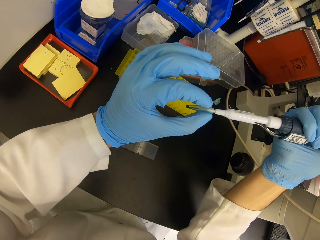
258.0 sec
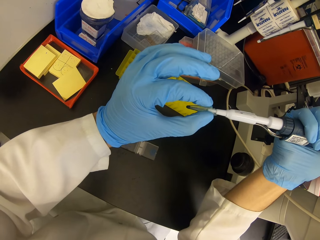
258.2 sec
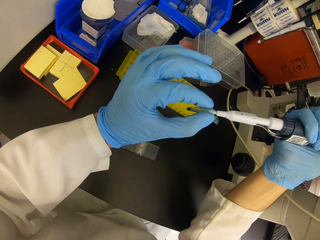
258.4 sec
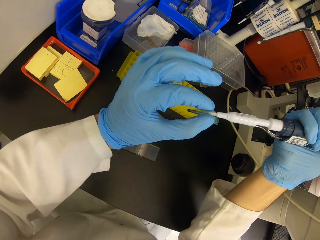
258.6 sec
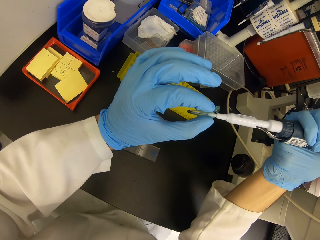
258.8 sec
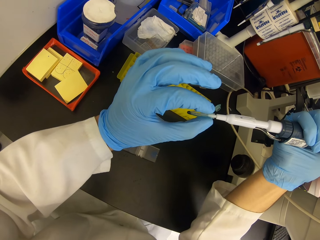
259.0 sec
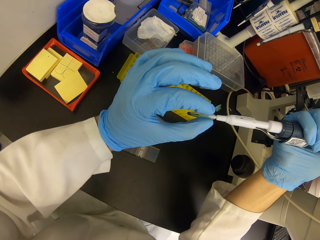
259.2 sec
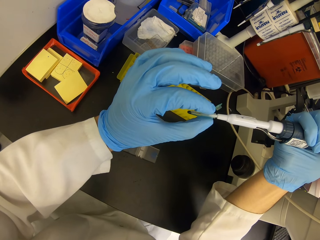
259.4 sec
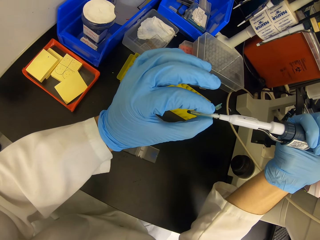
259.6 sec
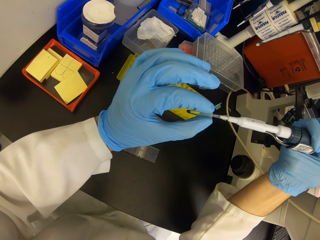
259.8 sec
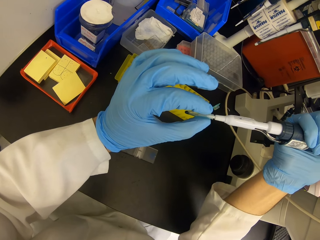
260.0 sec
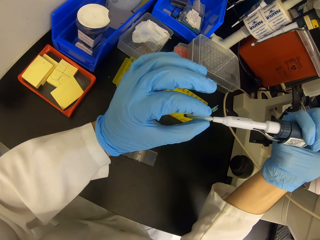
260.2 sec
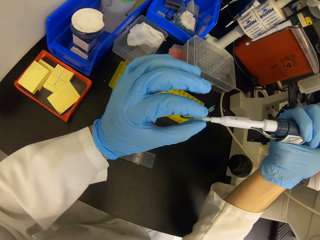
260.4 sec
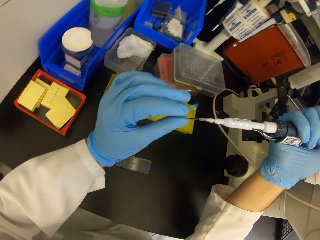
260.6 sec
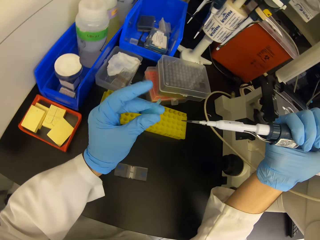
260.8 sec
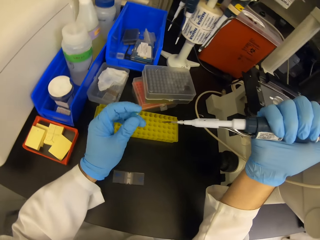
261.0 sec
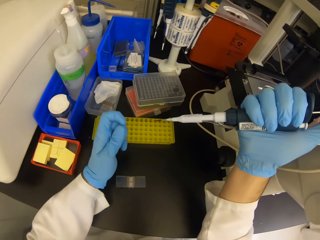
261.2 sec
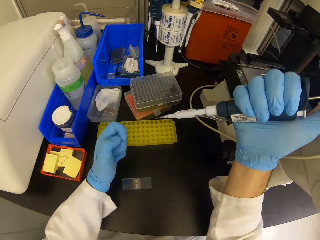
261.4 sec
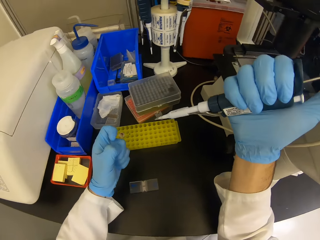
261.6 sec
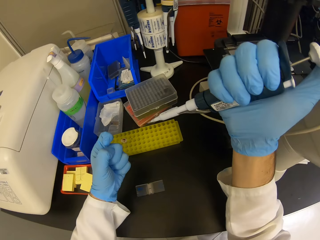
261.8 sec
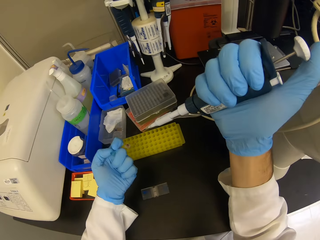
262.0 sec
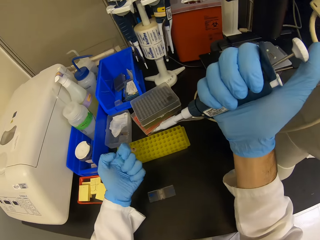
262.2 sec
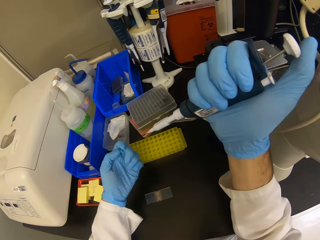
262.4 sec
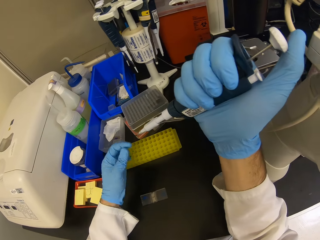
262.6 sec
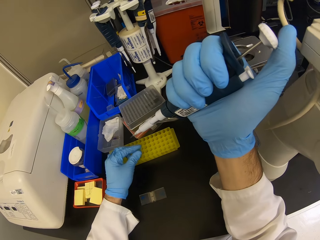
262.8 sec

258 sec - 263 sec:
The camera wearer measures solutions. They close the test-tube.

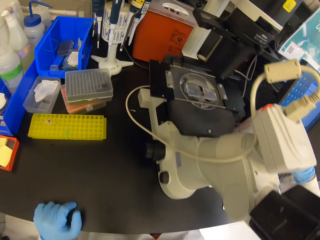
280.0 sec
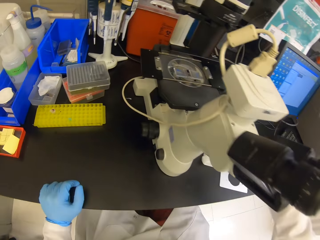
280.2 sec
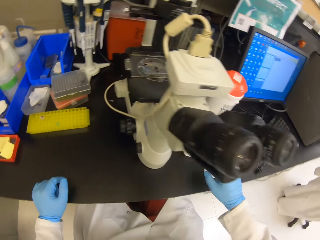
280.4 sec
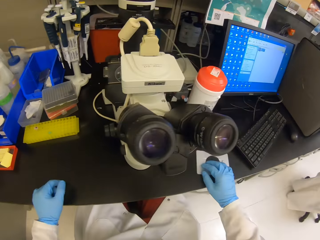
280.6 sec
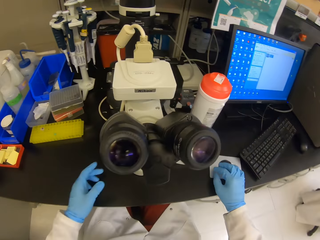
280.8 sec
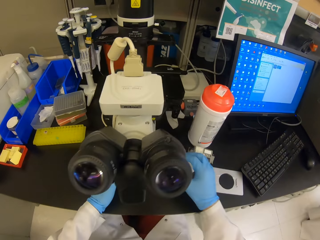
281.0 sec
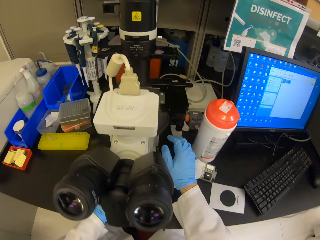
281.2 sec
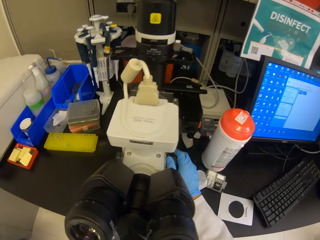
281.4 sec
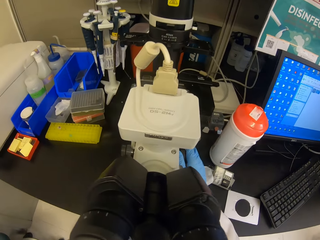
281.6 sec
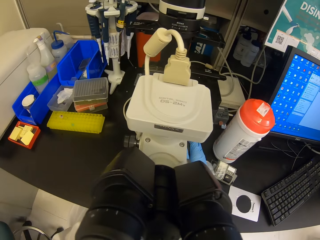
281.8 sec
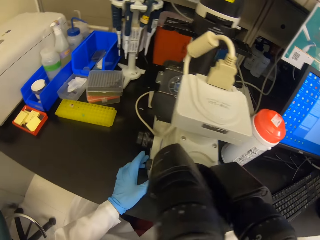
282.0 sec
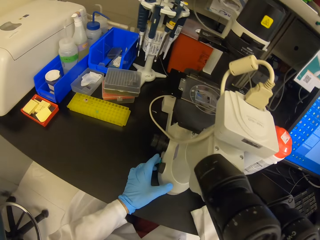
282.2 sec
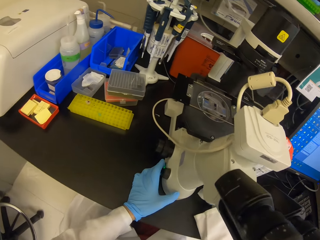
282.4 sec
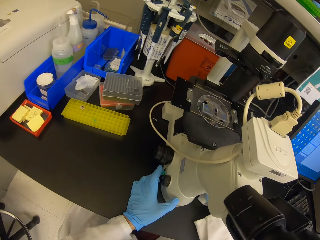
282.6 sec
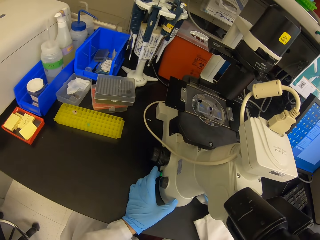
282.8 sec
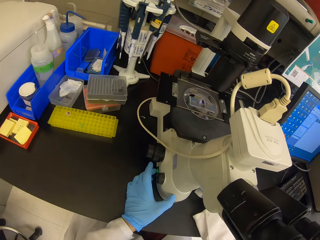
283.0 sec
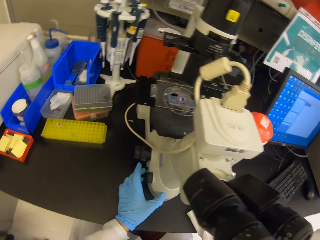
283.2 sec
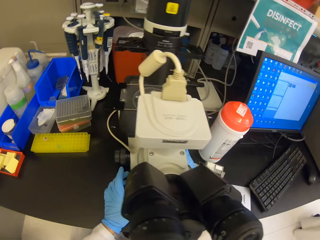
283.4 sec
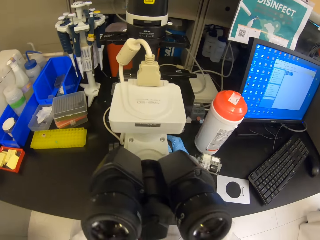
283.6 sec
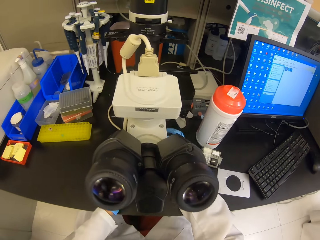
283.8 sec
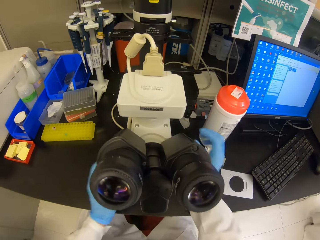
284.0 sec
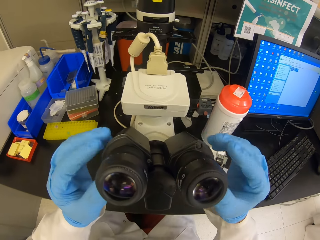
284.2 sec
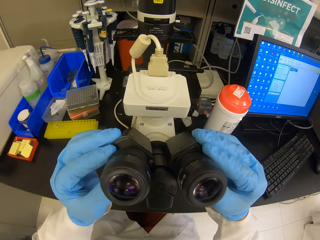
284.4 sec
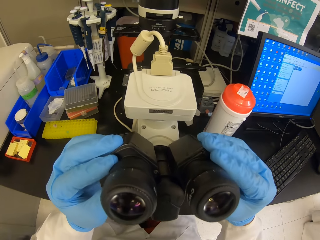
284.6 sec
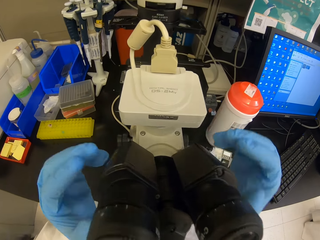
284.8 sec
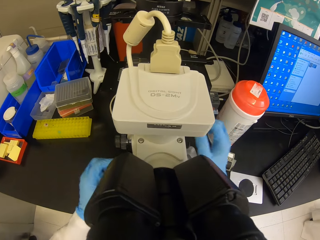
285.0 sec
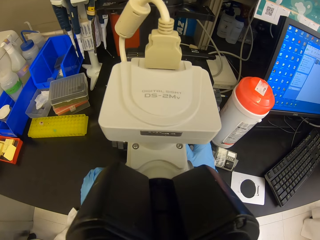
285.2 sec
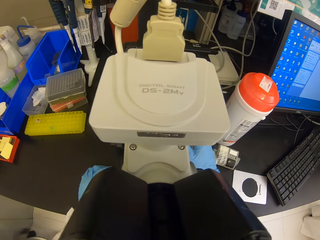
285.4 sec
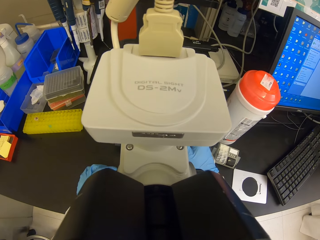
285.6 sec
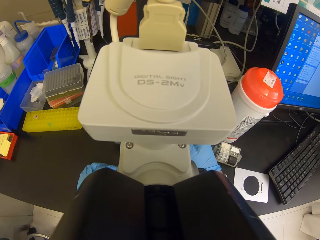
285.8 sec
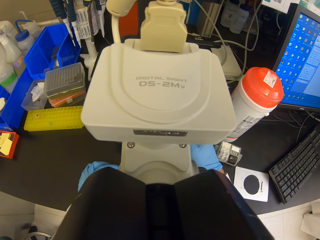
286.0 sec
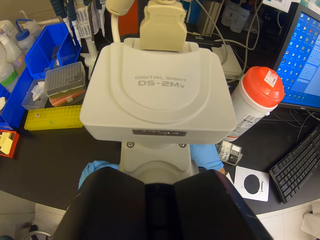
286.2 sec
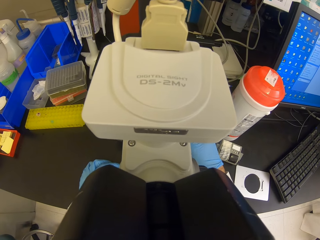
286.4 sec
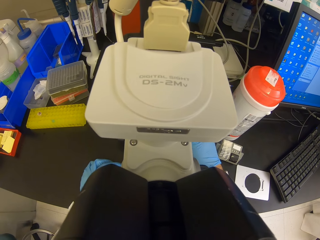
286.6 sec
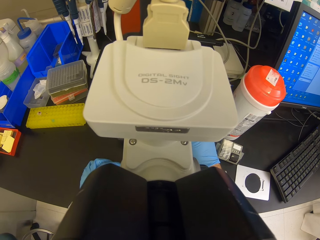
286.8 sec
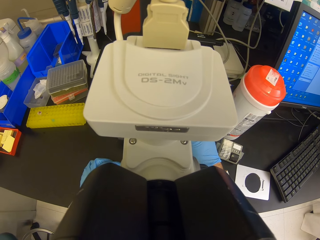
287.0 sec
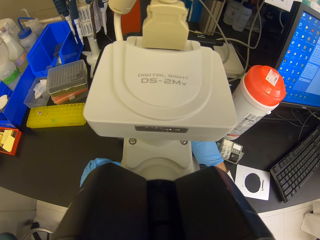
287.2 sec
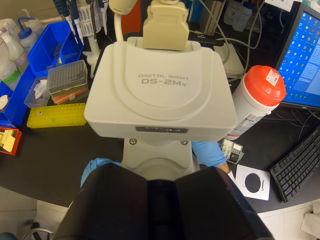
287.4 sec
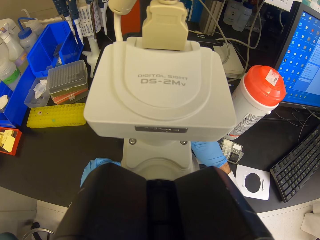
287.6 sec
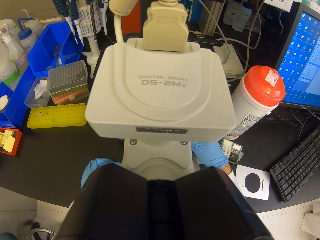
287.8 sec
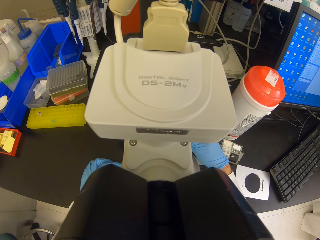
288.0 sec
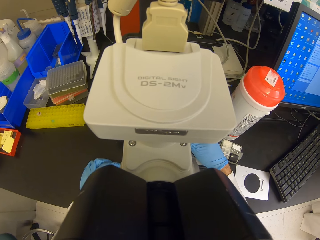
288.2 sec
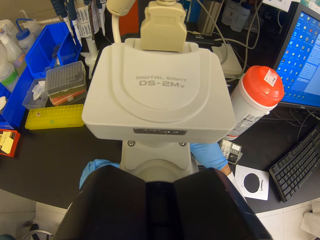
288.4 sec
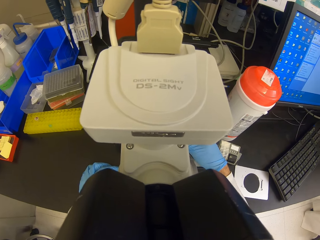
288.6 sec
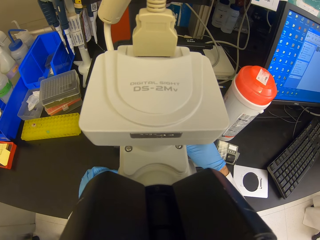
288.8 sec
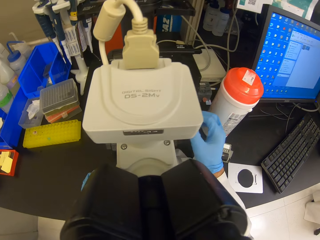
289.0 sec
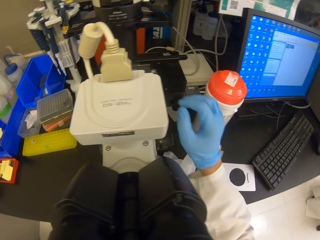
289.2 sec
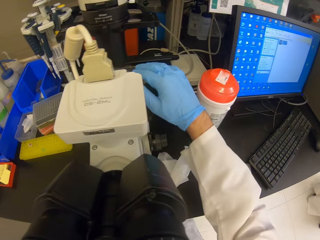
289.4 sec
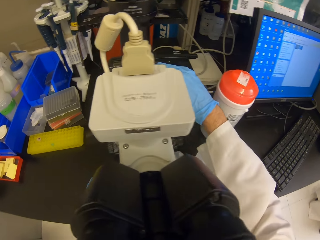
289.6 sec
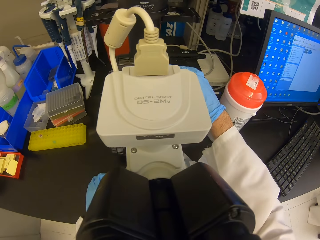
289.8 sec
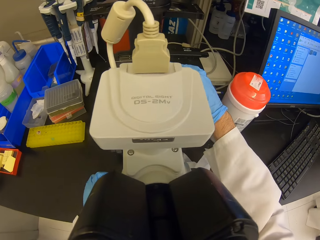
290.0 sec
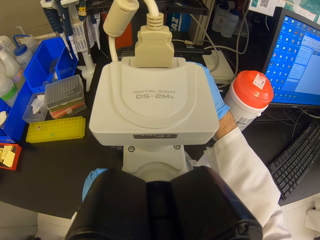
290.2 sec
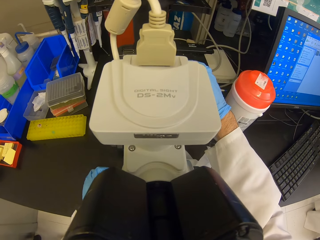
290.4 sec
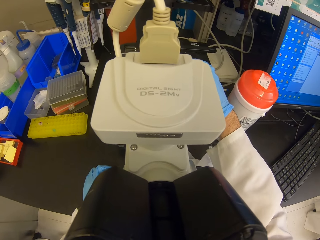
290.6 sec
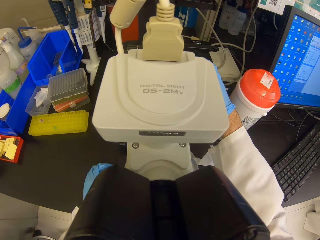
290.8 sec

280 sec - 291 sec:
The camera wearer looks in the ocular lenses. They adjust the ocular lenses. They look in the ocular lenses.

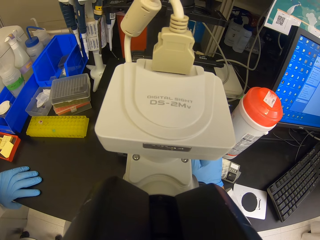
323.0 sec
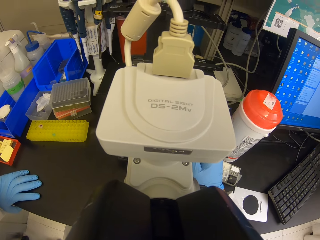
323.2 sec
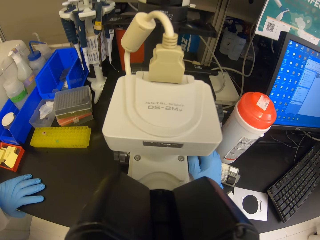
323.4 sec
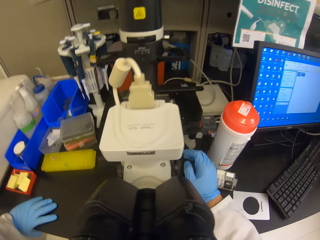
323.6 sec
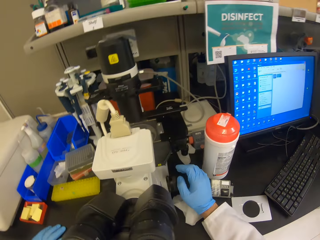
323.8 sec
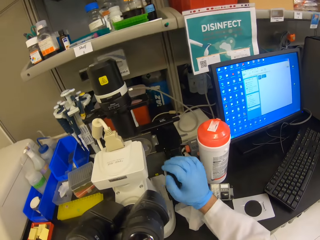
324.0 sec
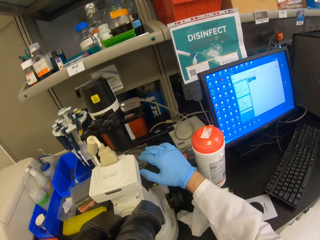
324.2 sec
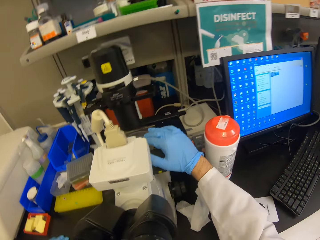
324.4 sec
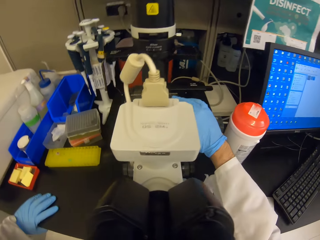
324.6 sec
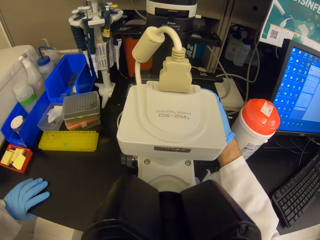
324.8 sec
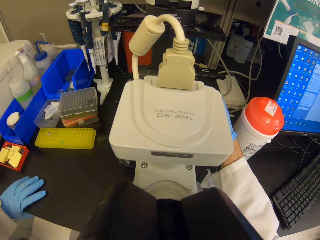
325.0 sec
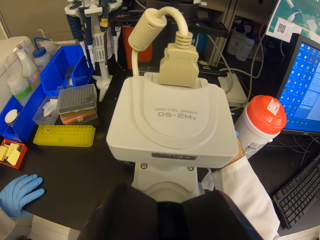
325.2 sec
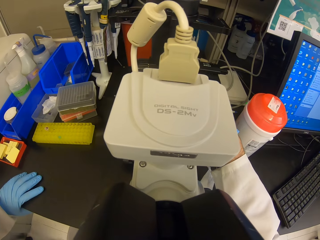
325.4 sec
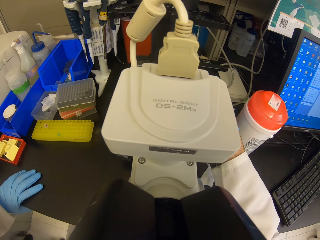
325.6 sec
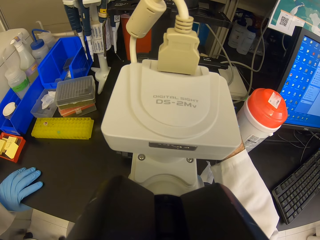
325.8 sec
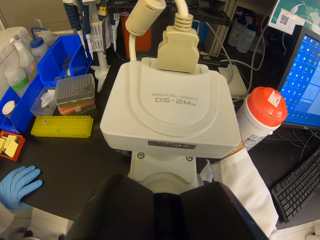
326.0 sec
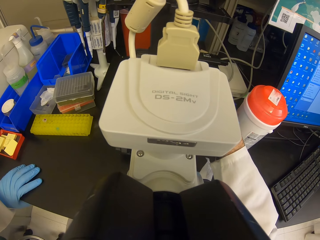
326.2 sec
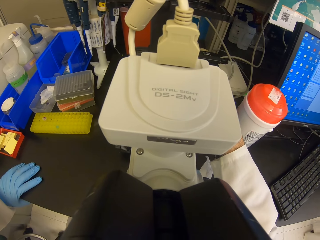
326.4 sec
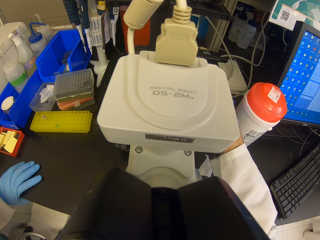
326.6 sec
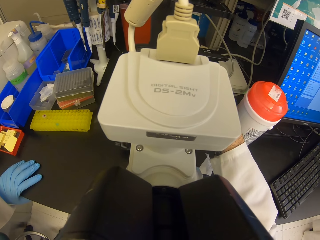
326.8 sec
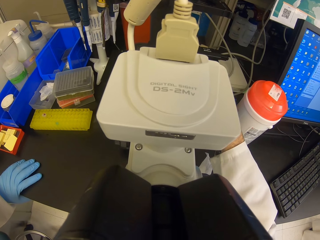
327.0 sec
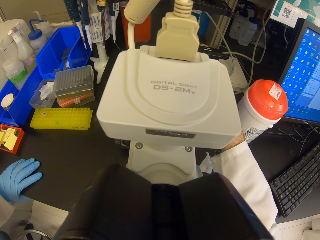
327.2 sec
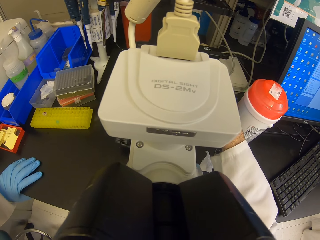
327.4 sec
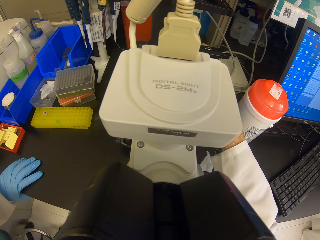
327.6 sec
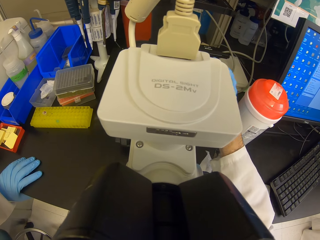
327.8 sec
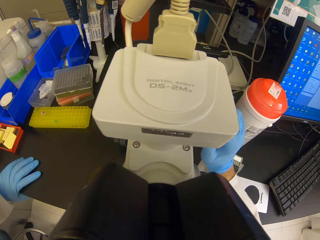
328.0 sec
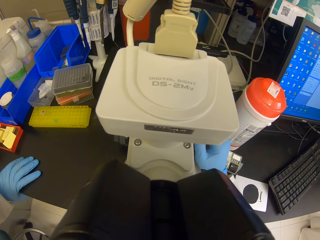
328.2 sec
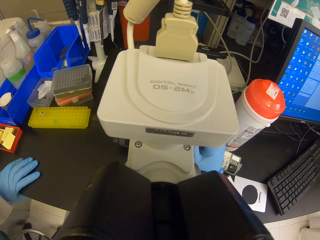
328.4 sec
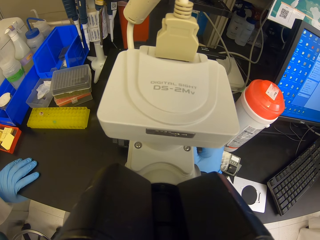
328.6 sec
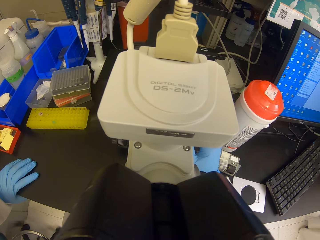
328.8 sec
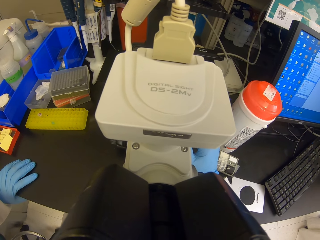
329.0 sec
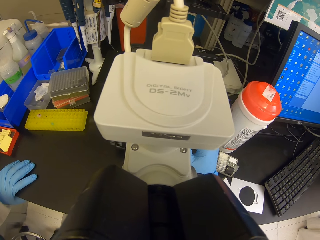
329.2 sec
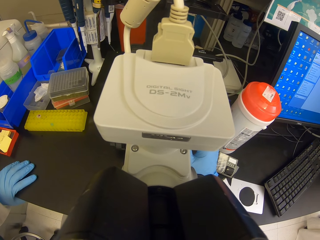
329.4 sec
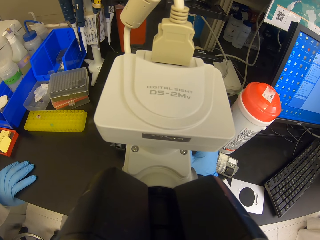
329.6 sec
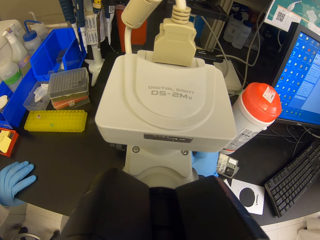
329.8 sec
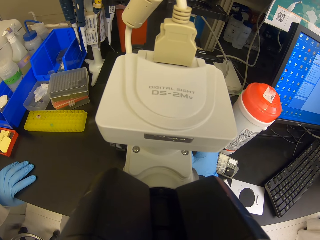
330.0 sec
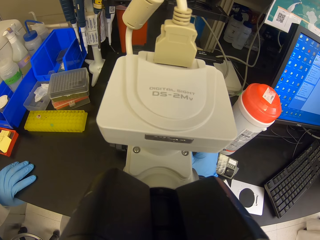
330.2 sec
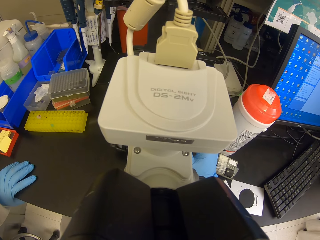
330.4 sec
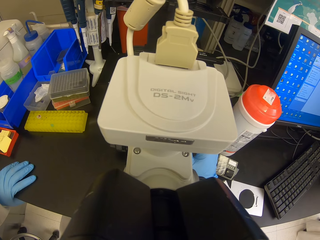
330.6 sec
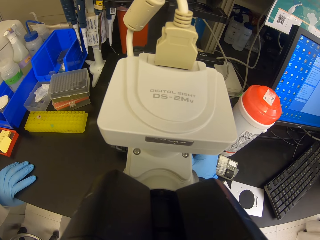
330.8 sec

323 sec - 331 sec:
The camera wearer uses the knob to use the microscope. They look at the microscope ocular lenses.
